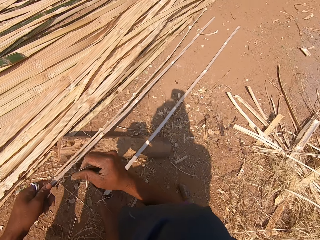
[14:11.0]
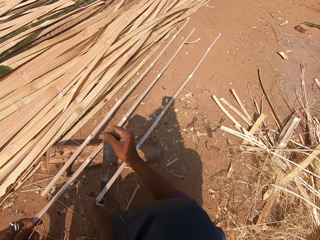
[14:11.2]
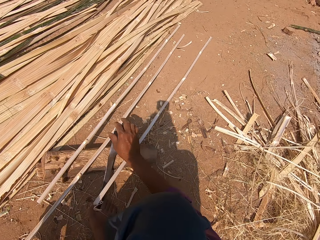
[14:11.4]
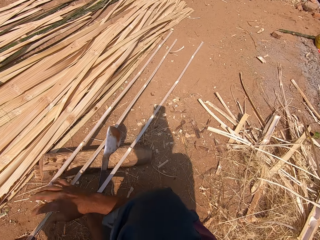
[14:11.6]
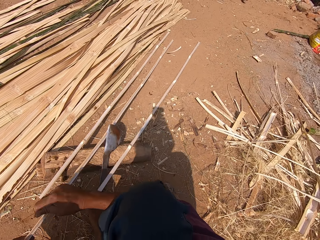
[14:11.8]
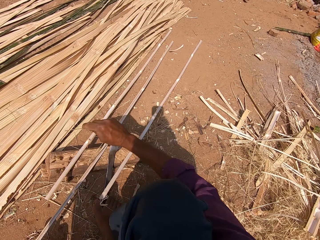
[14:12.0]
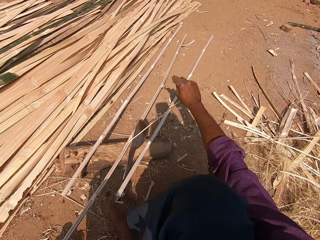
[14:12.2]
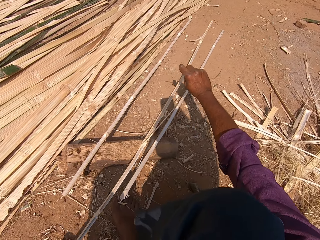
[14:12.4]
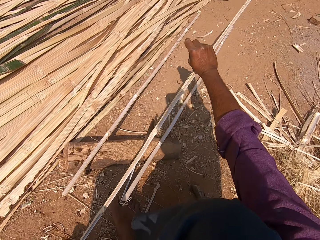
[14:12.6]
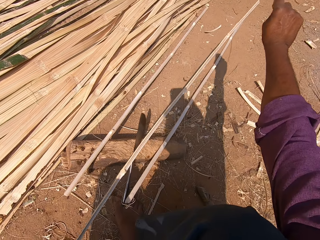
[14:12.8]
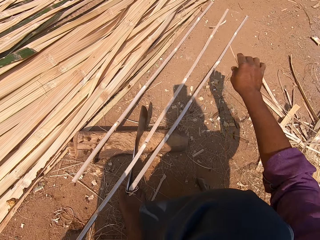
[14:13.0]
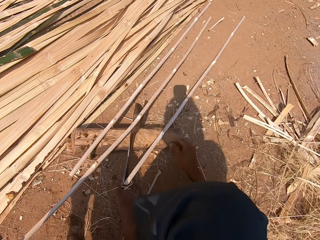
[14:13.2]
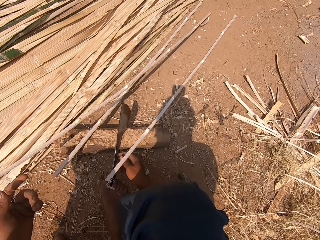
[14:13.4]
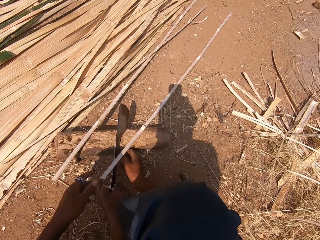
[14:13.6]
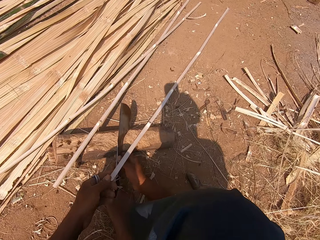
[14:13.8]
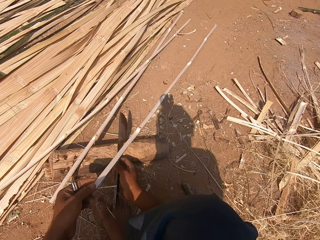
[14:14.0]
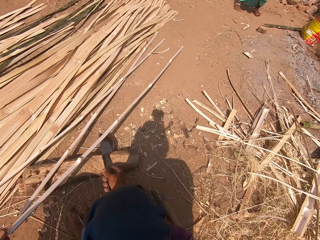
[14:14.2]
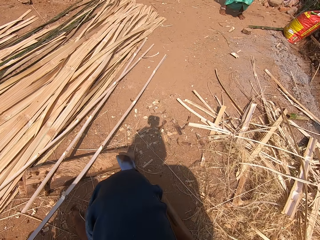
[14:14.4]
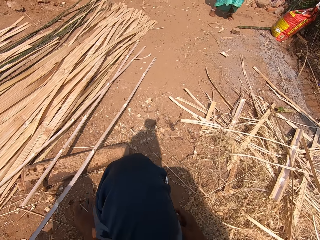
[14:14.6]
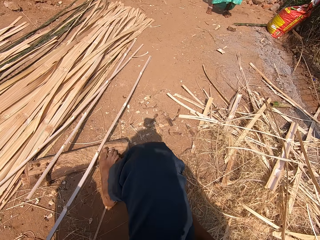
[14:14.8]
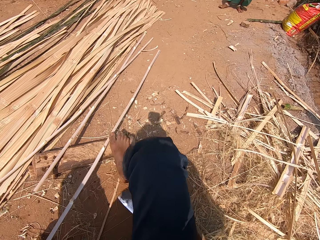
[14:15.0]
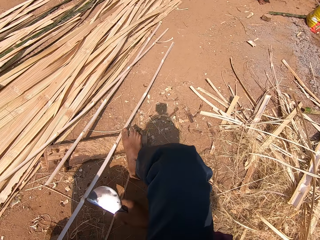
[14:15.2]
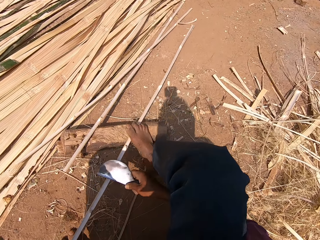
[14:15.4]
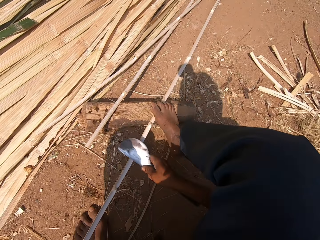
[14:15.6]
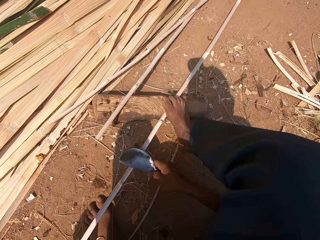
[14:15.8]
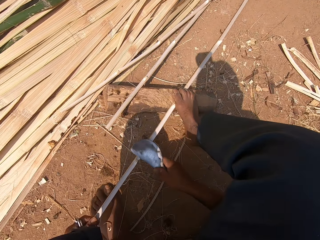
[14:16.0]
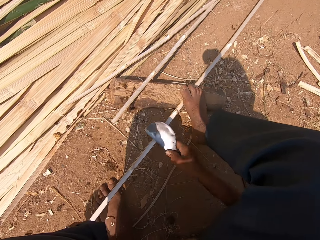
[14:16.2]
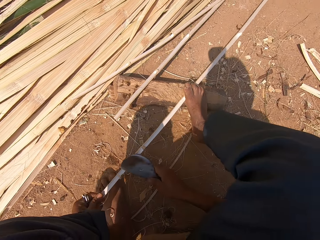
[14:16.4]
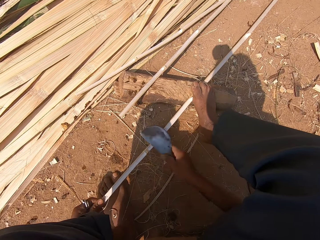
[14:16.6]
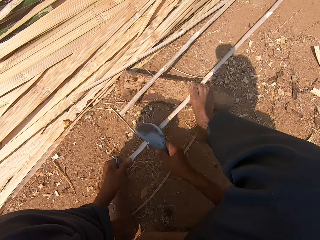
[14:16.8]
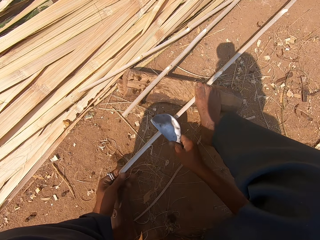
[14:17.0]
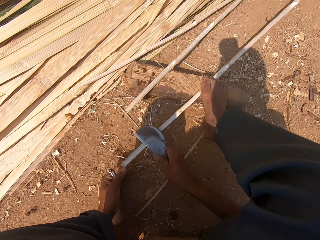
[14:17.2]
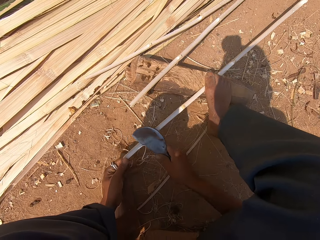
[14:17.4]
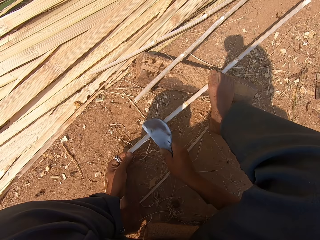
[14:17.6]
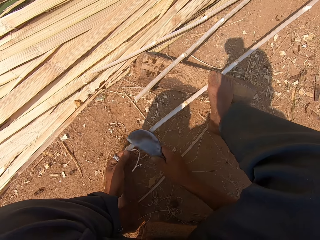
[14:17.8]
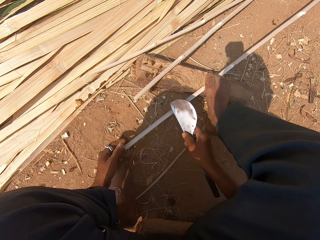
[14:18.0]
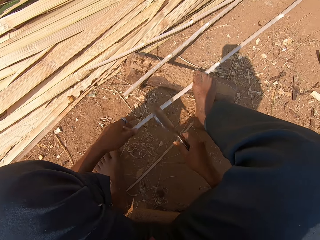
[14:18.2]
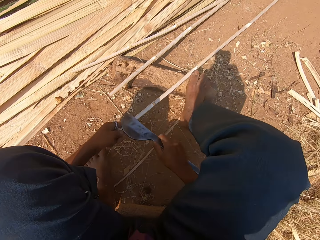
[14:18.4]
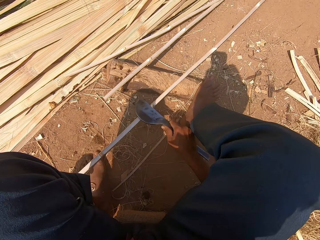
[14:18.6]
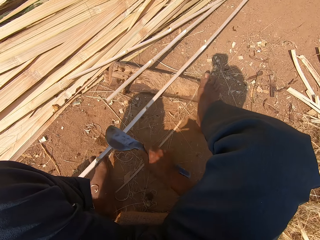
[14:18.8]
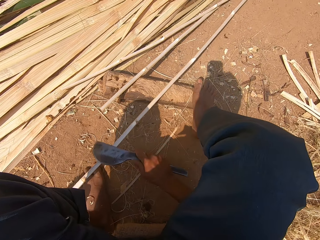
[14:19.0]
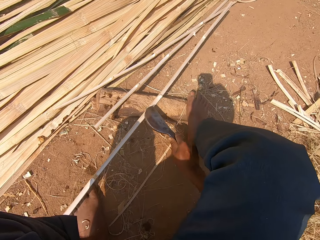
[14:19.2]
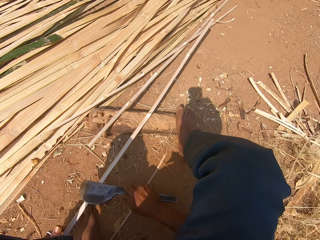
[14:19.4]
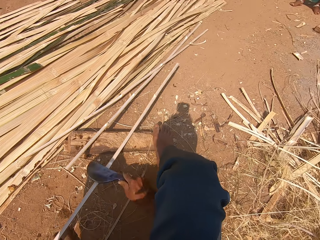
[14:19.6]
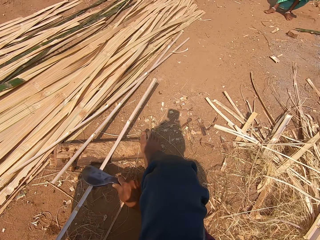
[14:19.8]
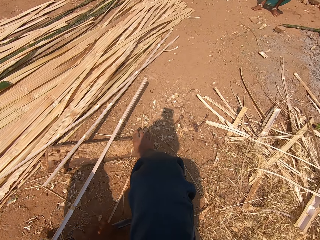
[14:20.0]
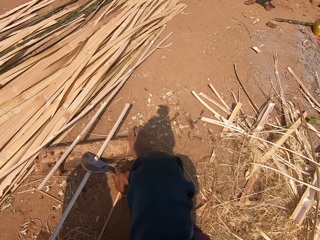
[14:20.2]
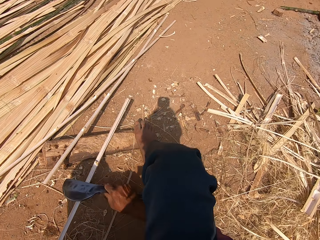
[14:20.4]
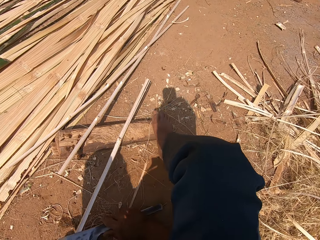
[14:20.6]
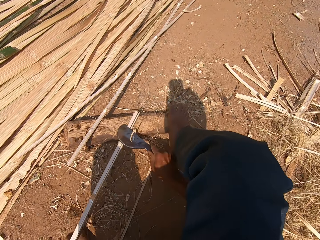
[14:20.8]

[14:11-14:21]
The camera wearer puts a sickle down. They pull a bamboo strip. They pick up the sickle. They hold a bamboo stick. They step on the bamboo stick. They sharpen the bamboo stick. They chop the reed with the sickle.

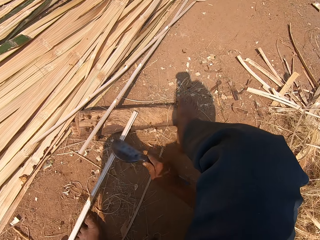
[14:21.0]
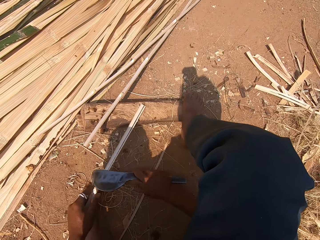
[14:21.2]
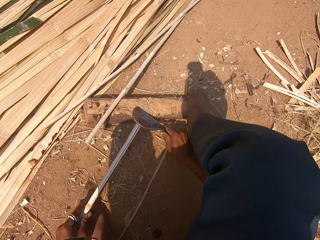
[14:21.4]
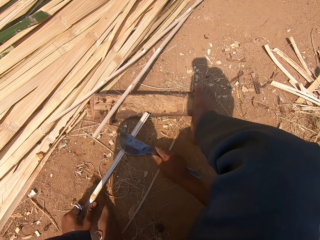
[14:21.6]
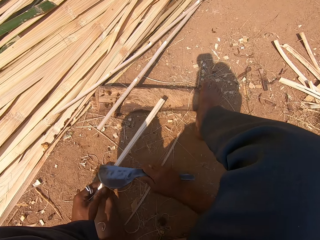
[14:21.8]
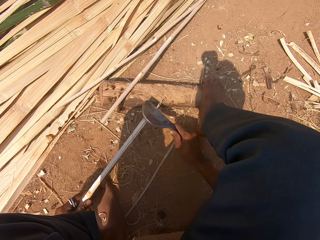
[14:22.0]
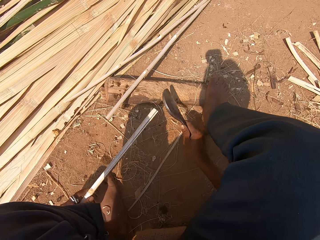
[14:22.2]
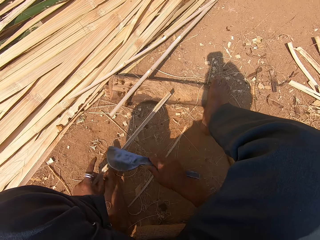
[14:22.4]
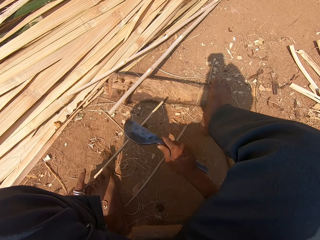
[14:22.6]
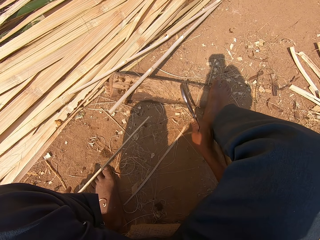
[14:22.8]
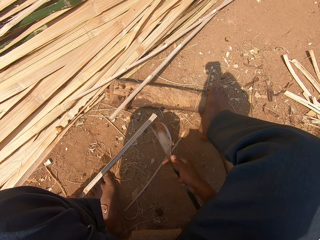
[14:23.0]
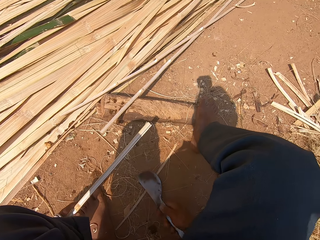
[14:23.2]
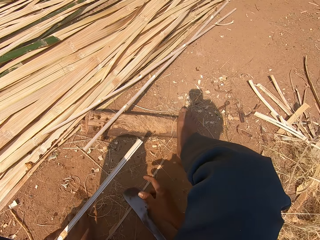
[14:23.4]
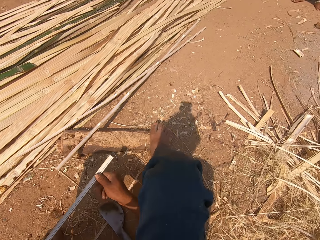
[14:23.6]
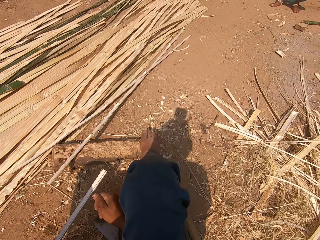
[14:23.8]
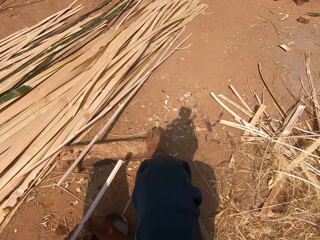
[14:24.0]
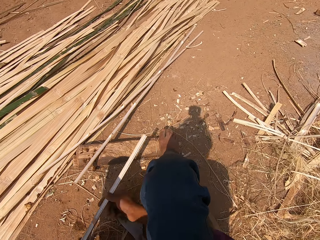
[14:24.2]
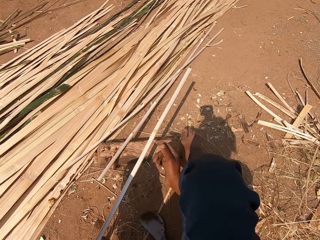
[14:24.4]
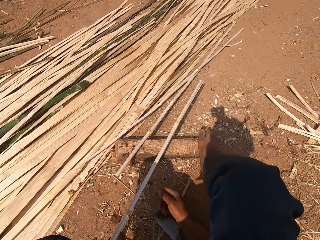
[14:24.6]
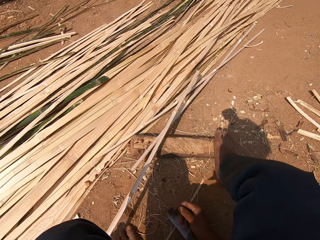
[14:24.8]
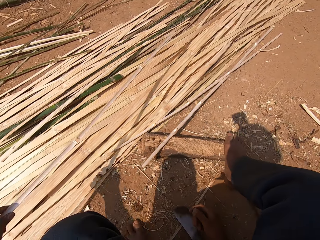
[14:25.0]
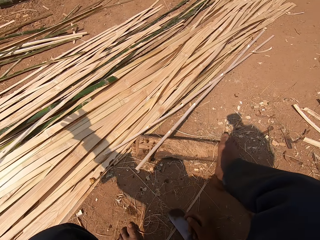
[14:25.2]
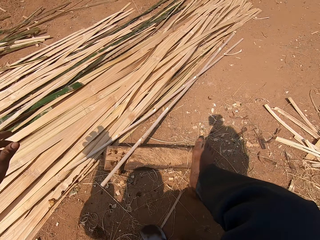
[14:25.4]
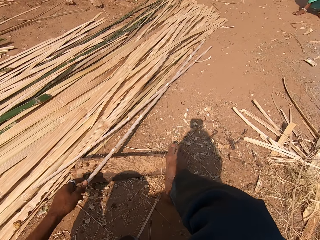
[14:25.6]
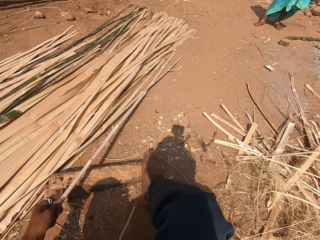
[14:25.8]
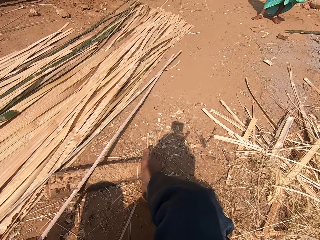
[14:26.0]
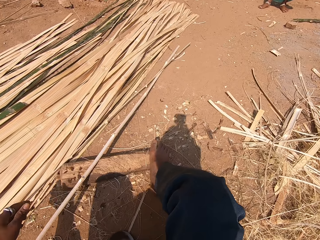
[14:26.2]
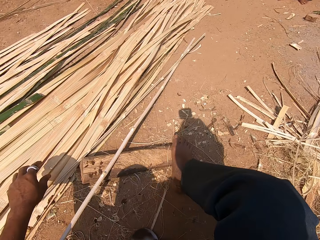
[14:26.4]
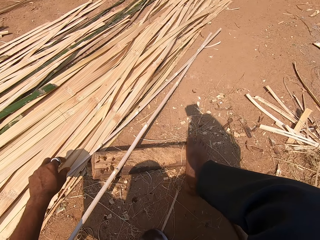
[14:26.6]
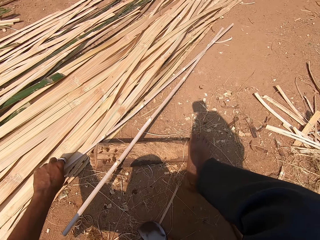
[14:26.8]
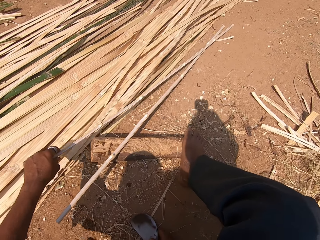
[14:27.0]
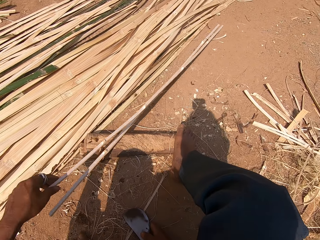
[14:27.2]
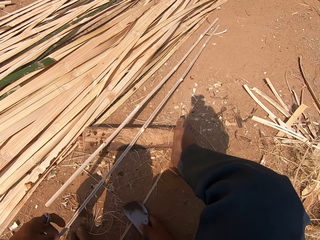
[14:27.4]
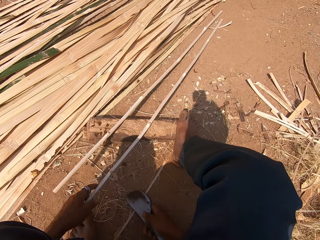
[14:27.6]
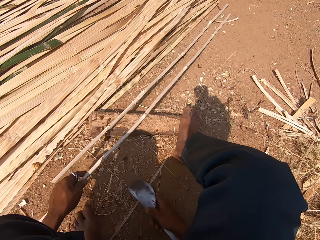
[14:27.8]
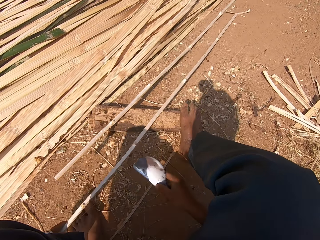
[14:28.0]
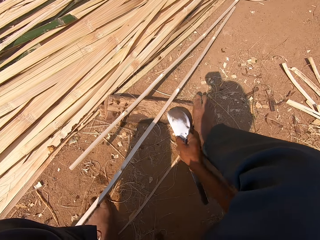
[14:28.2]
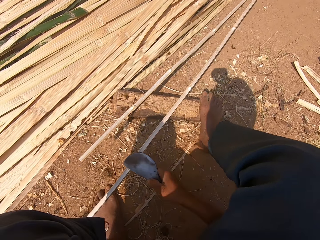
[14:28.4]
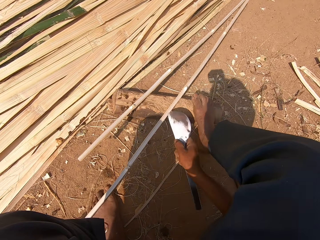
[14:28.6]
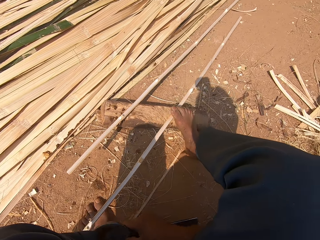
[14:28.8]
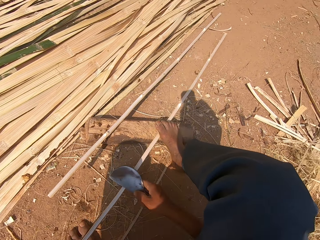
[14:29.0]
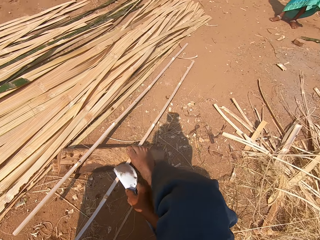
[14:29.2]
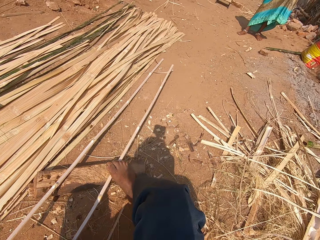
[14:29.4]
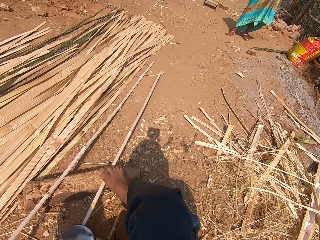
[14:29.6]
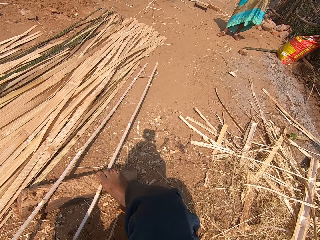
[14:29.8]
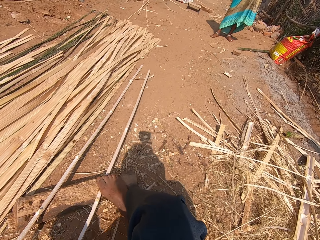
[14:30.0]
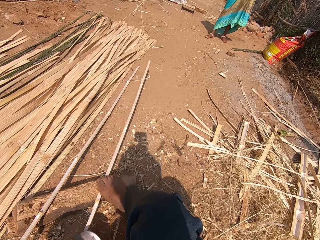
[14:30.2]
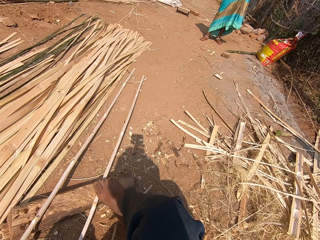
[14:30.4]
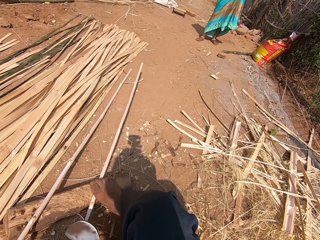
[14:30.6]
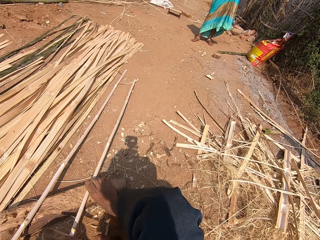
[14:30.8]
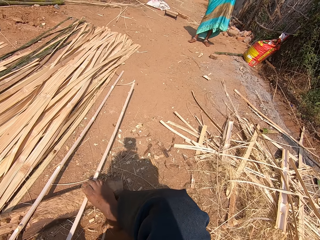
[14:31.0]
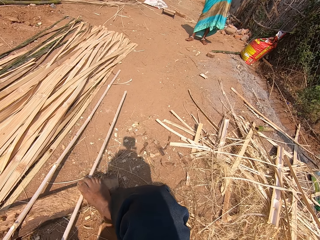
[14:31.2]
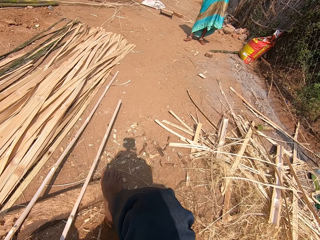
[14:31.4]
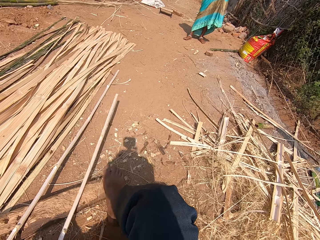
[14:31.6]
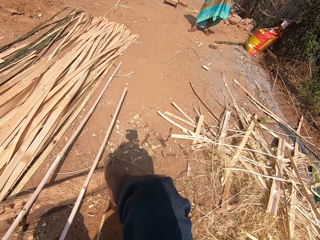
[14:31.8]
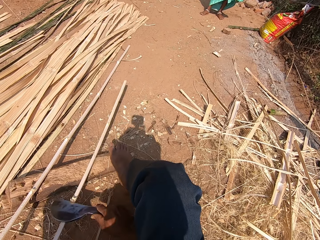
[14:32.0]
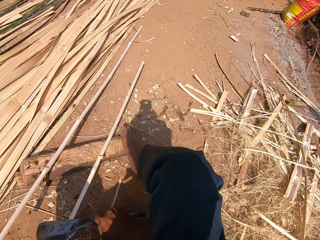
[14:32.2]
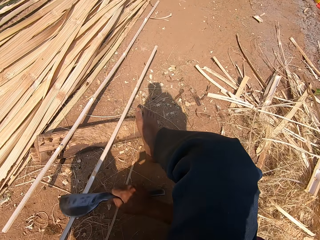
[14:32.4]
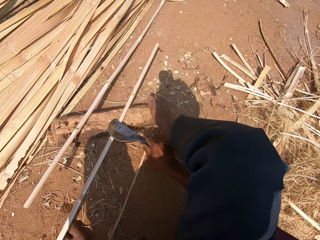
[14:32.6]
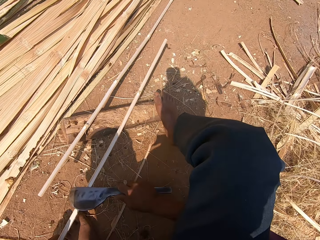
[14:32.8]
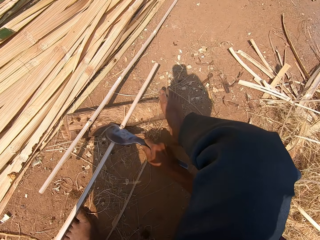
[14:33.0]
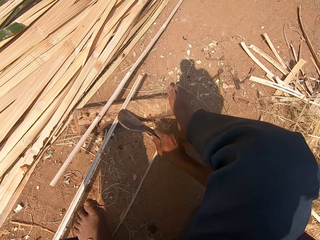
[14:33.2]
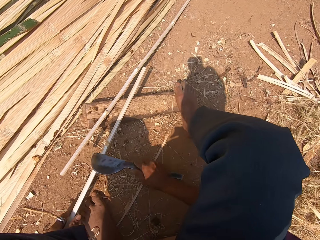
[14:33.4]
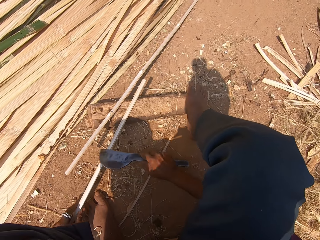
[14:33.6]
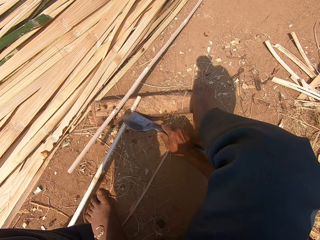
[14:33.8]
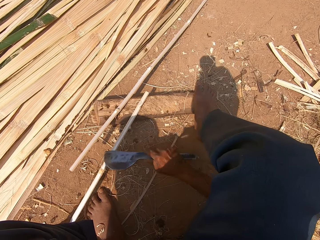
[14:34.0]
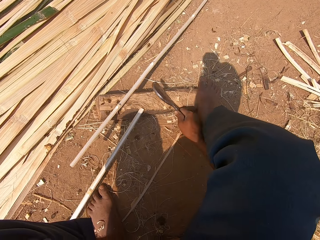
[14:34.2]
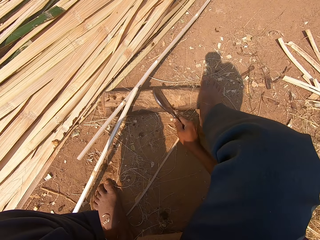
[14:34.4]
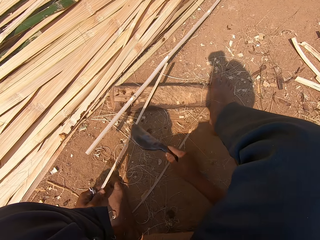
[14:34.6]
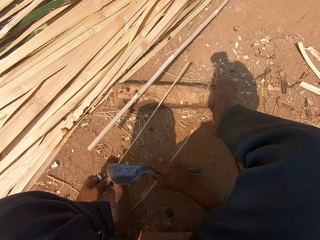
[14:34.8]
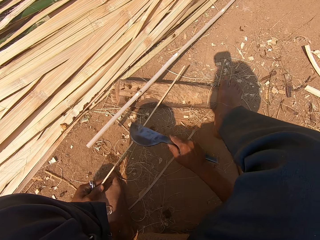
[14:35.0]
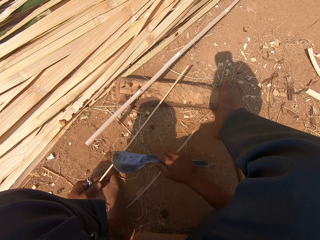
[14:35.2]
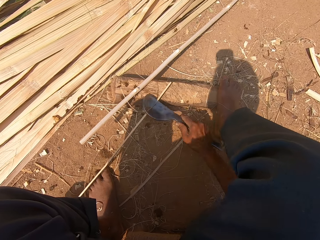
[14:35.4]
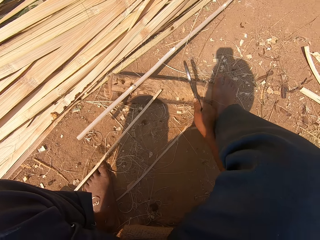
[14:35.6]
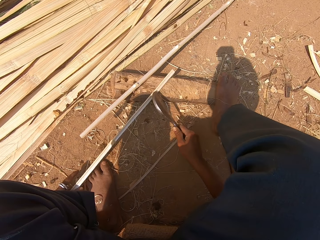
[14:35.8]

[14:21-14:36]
The camera wearer drops a sickle on the ground. They touch a bamboo stick. They throw the bamboo stick away. They pick up a bamboo strip. They pick up a bamboo stick. They cut the bamboo stick. They pick up a bamboo stick. They sharpen the bamboo stick.
